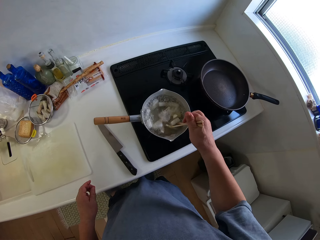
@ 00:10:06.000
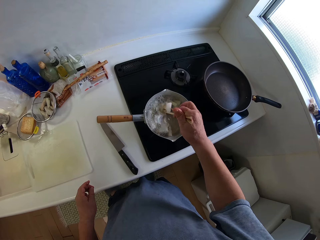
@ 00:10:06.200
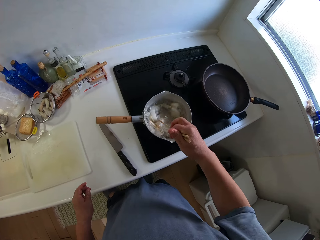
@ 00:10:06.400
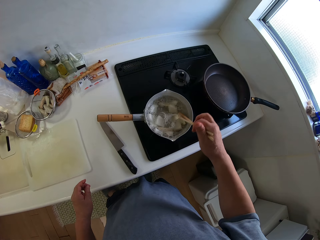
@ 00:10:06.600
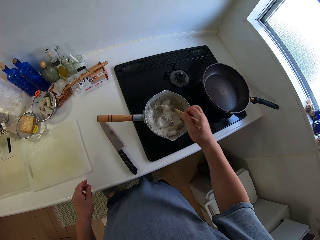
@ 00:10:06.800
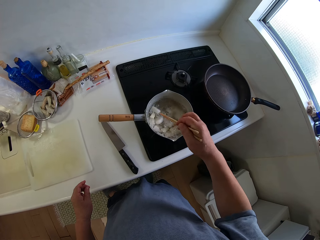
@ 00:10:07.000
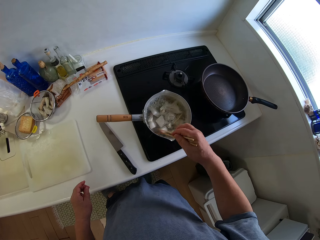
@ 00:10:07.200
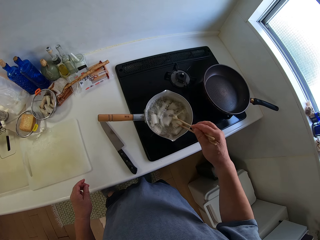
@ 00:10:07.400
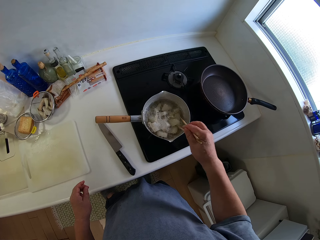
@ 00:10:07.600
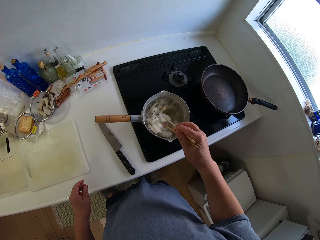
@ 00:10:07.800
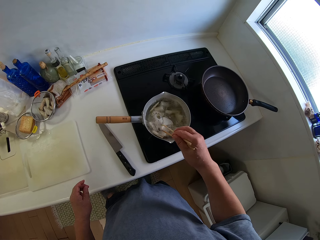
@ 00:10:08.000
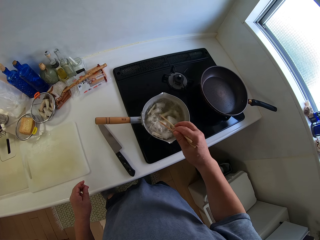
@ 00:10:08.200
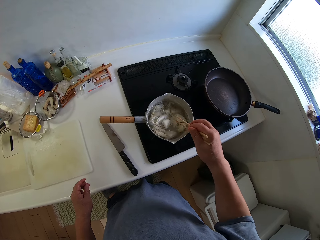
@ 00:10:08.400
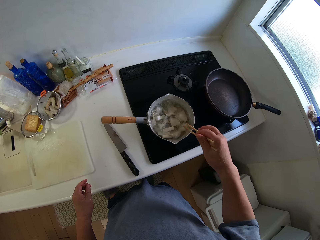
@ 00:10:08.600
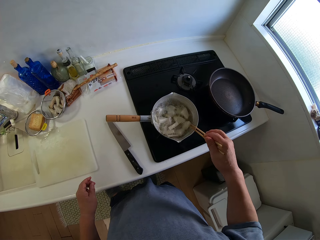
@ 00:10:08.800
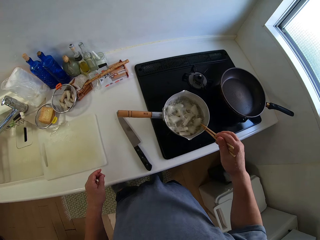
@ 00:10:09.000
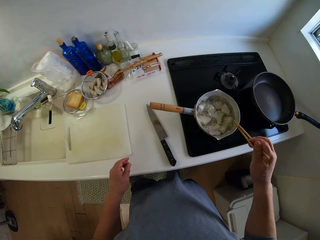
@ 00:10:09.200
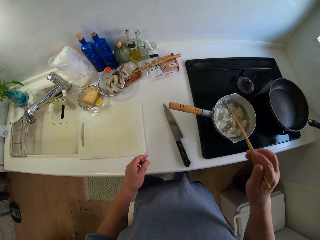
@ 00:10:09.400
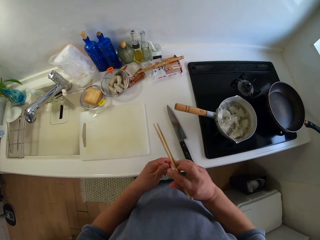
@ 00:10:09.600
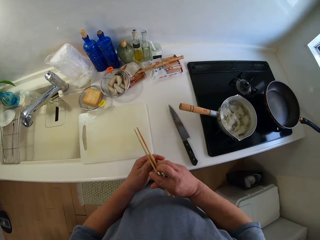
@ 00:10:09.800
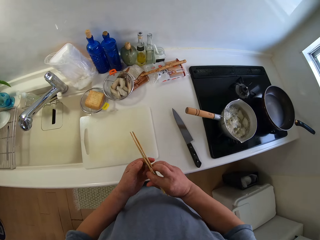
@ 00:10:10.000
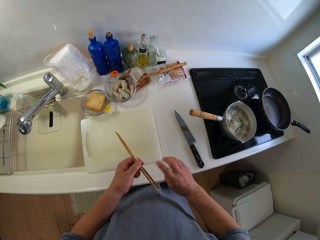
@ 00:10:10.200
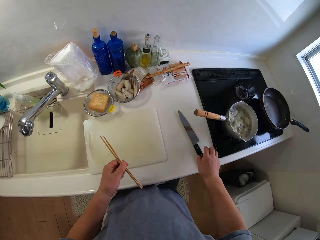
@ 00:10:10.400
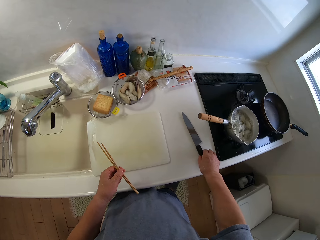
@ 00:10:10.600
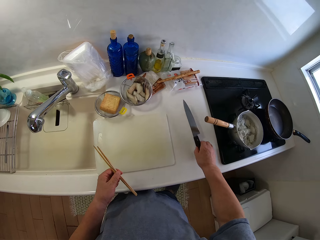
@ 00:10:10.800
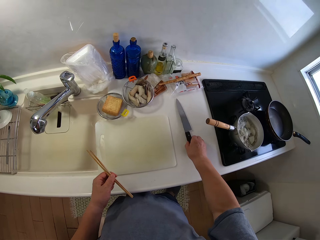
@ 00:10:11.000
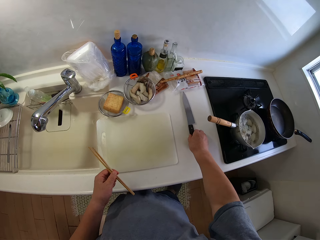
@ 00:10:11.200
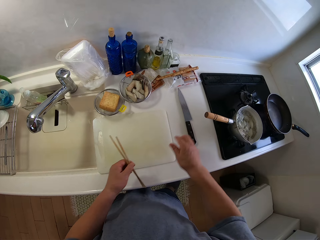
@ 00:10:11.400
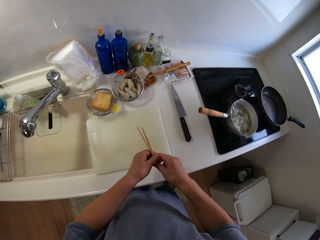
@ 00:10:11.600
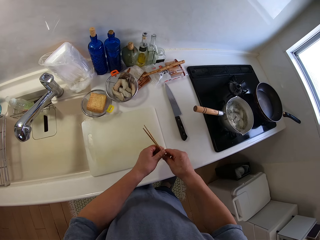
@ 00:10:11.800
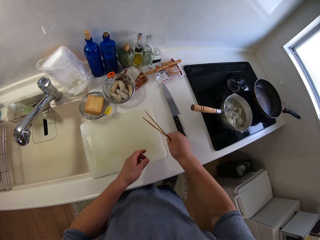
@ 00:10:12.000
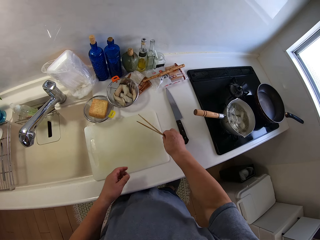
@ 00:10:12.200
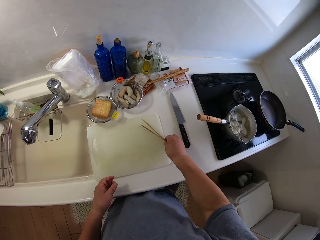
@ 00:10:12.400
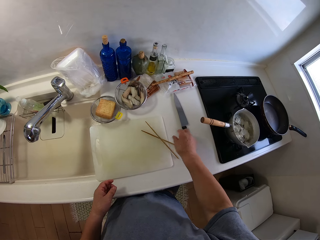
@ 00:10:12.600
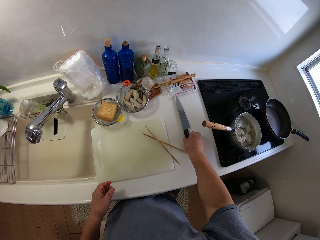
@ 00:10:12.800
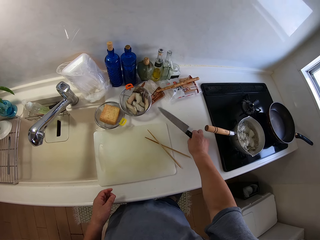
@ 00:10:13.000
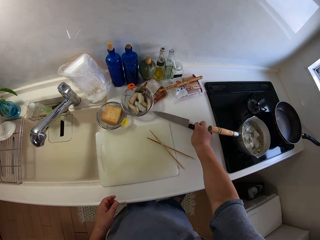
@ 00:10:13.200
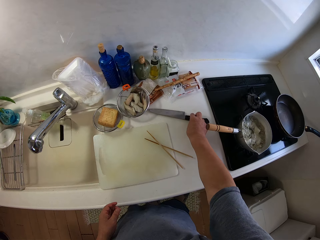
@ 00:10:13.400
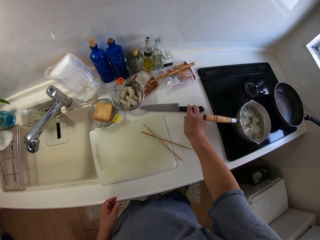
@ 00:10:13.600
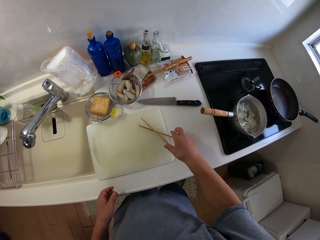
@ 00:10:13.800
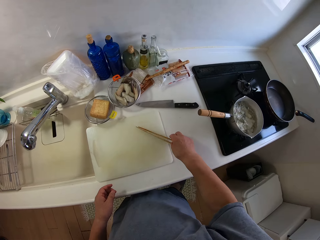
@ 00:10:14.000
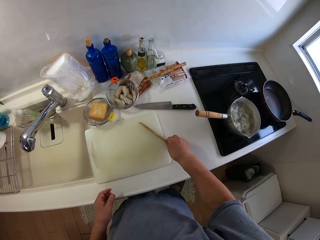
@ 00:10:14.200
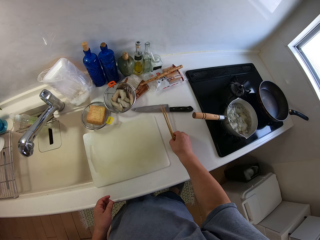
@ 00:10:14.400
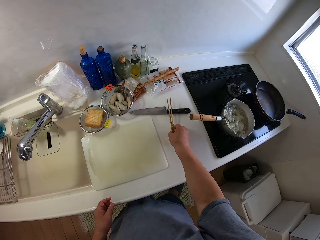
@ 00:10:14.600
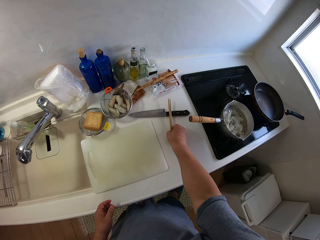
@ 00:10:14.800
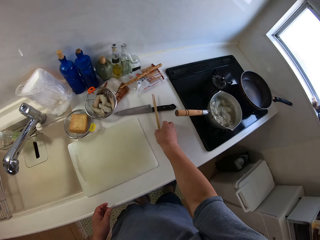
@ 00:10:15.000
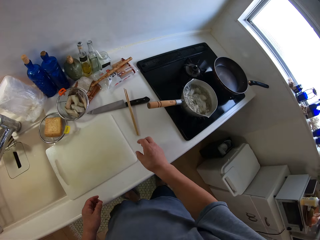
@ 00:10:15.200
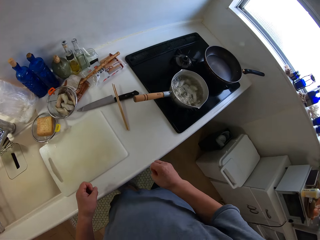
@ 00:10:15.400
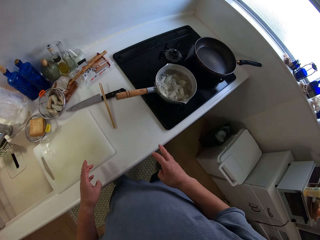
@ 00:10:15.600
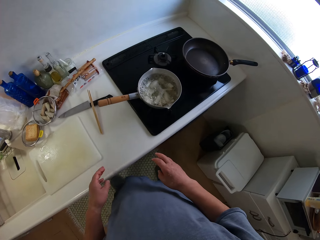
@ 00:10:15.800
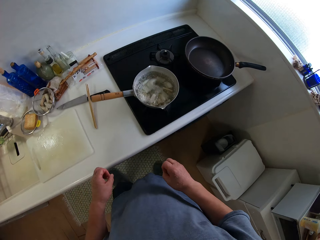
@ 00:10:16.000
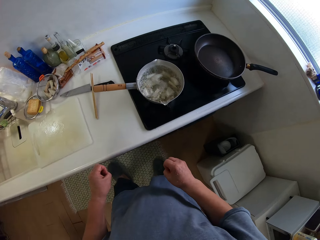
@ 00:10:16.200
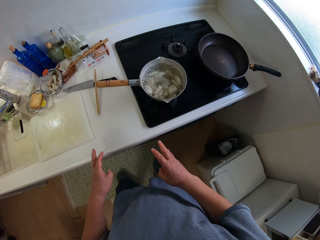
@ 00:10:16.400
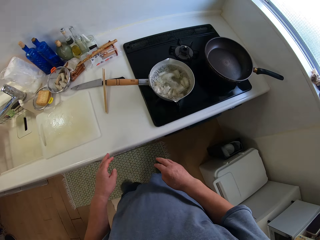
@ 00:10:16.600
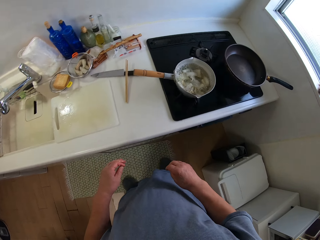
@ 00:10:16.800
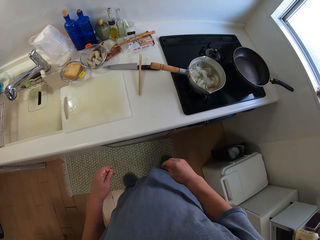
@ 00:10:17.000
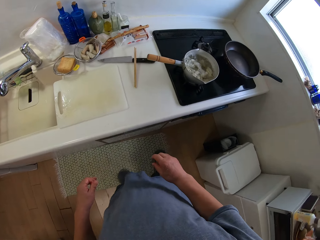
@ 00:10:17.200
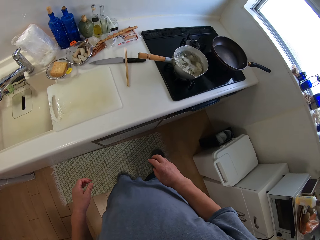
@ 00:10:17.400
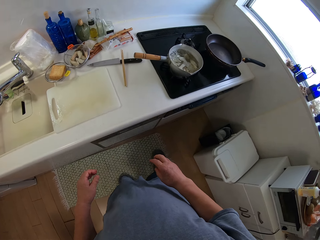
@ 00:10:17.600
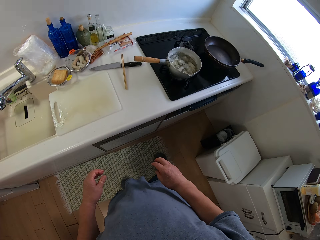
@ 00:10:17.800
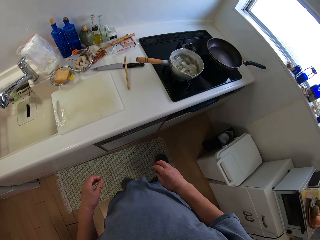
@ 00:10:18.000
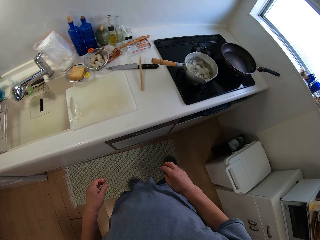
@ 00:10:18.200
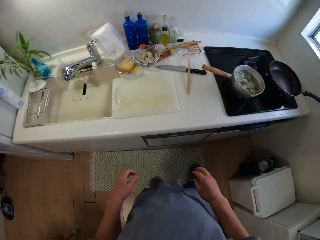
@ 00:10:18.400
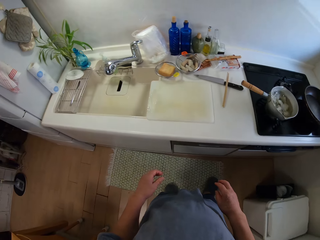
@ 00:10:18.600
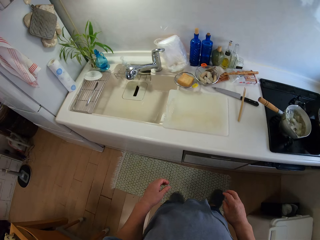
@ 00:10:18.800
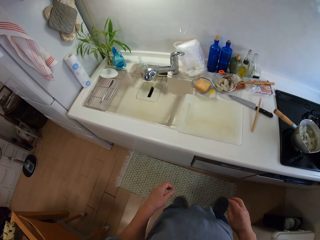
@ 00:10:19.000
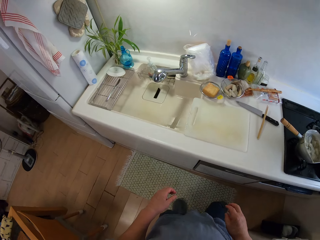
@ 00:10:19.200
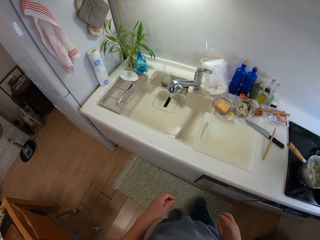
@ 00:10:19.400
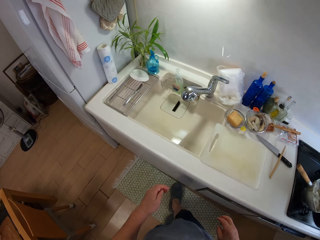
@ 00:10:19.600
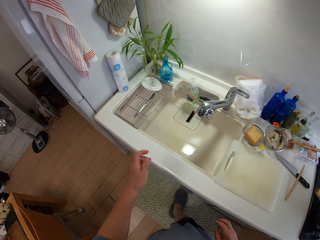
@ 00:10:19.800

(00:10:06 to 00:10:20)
The camera wearer stirs ingredients in the pan. They move a knife in the kitchen area. They put the chopsticks on top of the chopping board. They move the knife in the kitchen area. They move the chopsticks on the kitchen area. They stand in the kitchen.

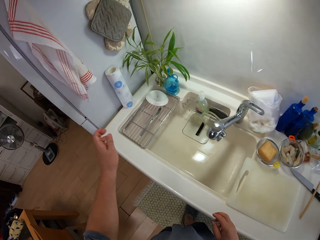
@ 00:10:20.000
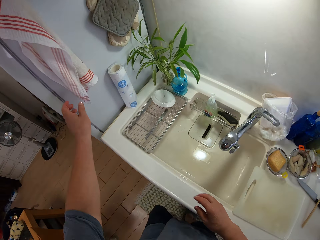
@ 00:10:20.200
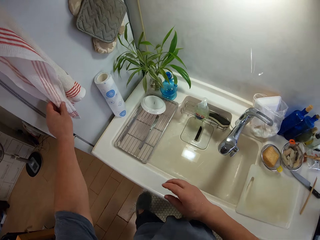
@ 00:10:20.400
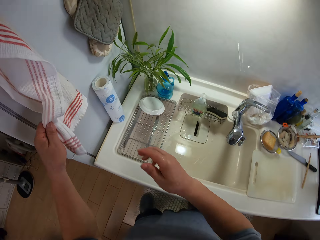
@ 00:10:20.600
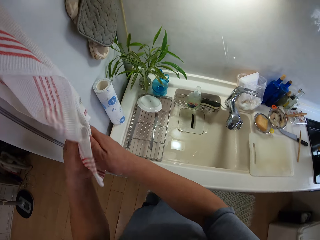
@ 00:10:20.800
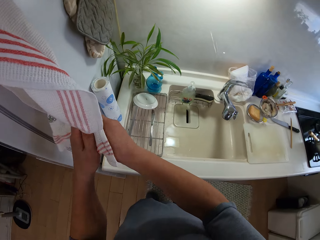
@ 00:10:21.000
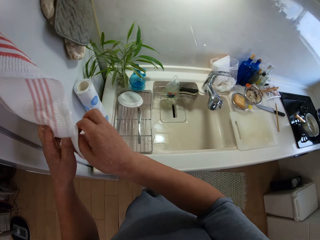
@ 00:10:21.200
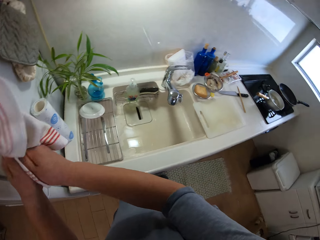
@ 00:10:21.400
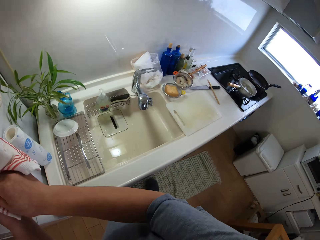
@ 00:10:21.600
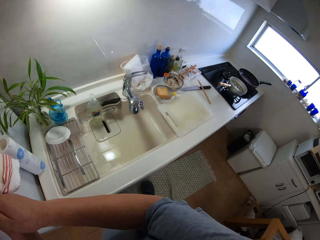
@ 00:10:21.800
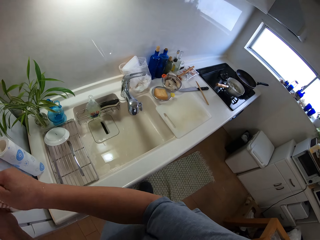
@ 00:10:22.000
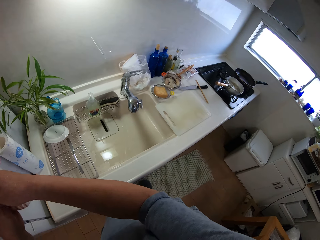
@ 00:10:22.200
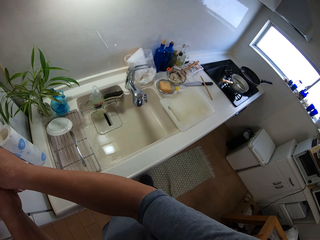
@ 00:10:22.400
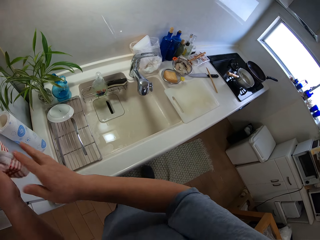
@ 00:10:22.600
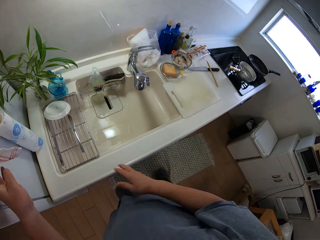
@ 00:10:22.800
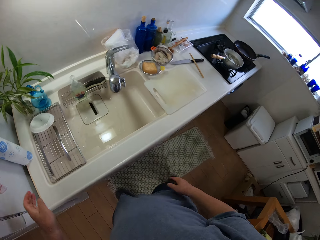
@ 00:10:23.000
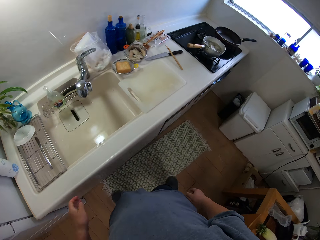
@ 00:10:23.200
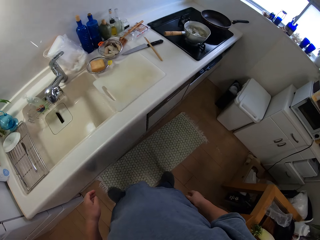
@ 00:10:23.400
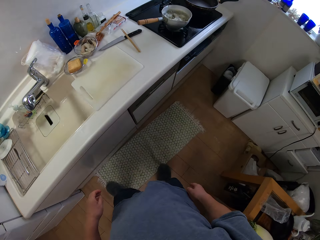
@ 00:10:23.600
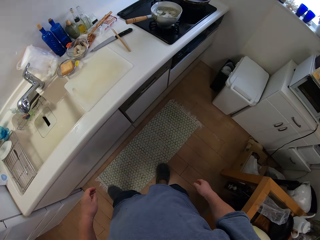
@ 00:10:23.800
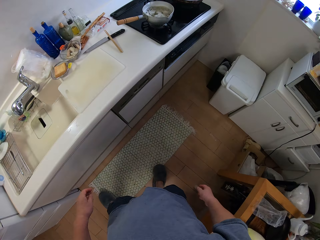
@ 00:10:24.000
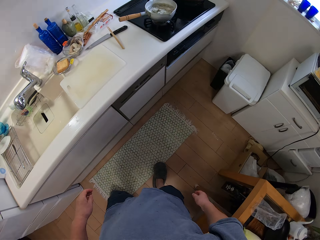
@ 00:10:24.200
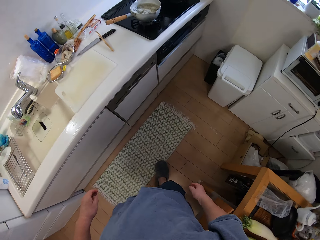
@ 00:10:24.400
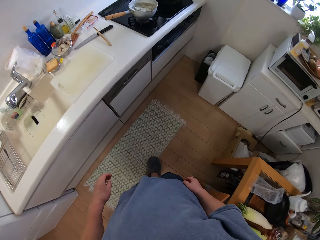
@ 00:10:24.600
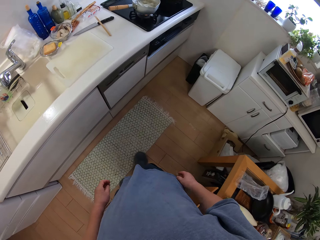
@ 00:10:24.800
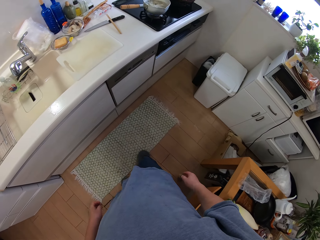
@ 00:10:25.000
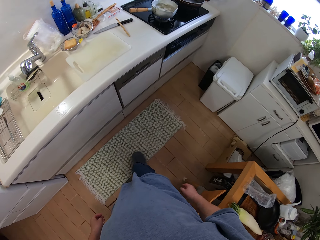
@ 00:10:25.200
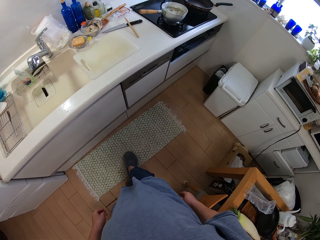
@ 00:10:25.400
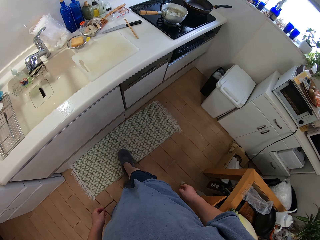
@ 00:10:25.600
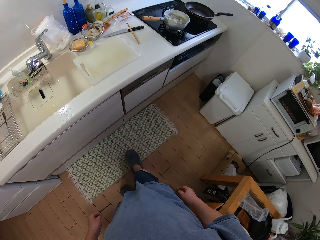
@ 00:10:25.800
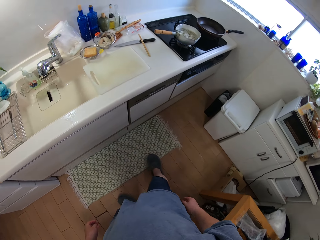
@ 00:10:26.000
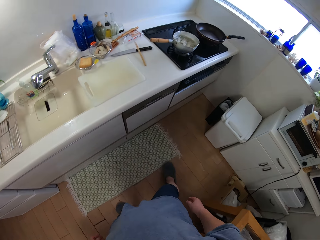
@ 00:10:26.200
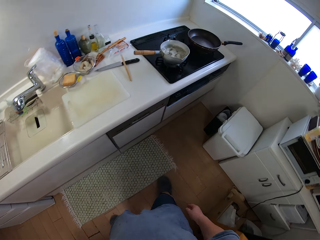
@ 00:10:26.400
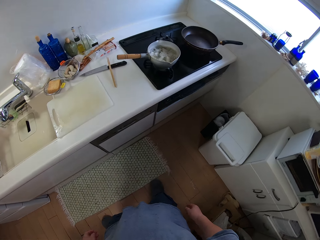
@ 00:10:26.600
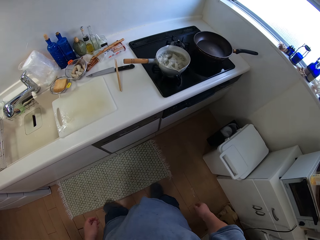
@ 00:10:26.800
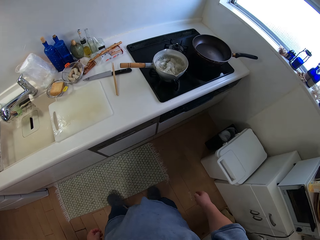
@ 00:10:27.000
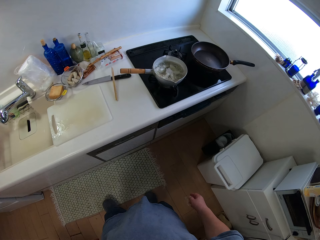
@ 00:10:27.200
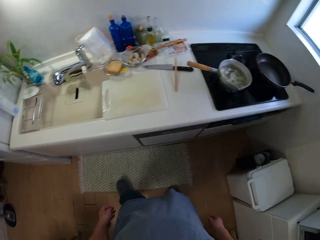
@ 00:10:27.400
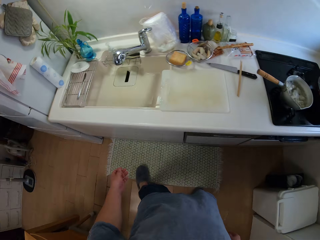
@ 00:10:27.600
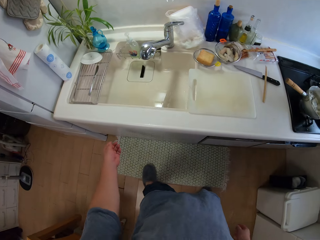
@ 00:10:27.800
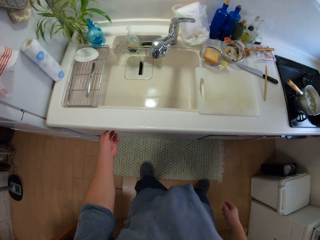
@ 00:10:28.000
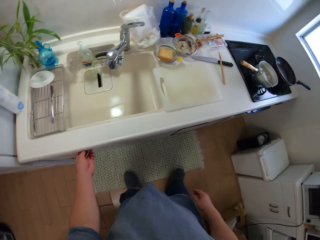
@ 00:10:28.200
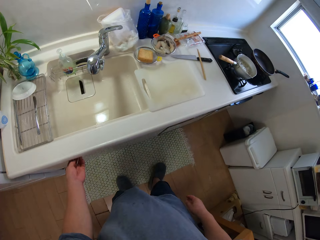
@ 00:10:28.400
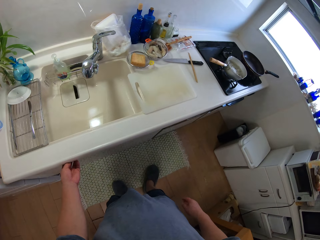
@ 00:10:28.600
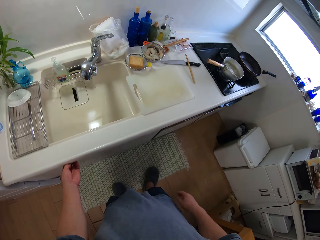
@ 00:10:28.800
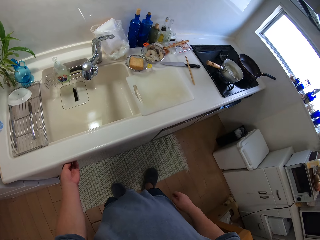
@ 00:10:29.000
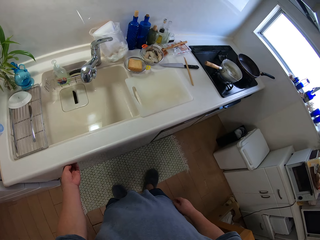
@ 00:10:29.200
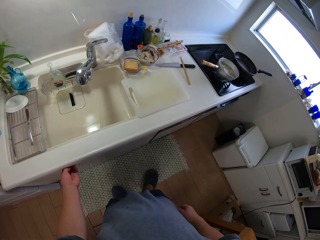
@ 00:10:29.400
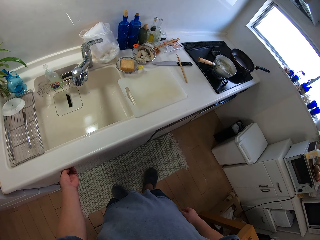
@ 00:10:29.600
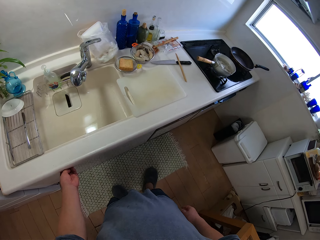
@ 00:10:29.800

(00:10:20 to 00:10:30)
The camera wearer wipes his hands with a towel. He moves a foot mat with his legs.
